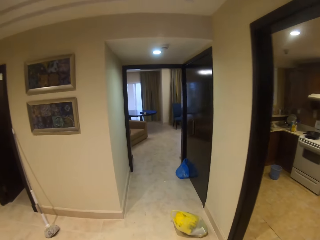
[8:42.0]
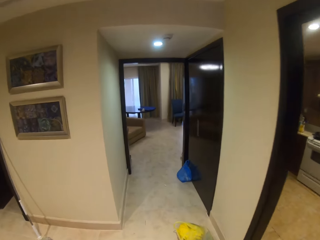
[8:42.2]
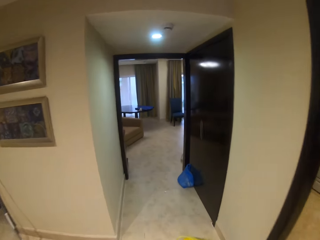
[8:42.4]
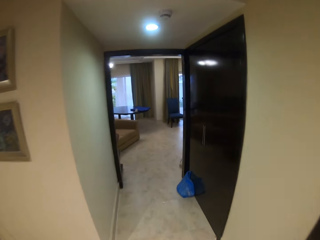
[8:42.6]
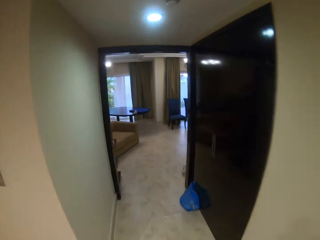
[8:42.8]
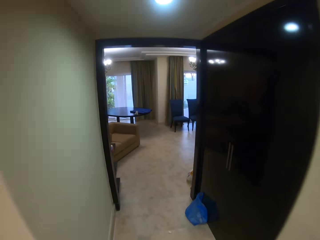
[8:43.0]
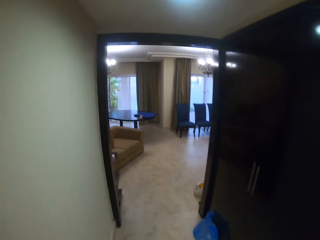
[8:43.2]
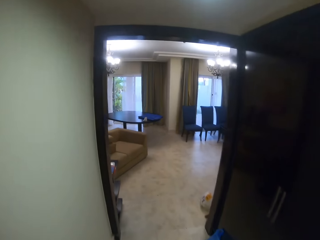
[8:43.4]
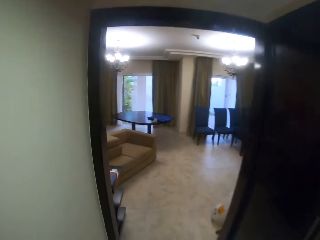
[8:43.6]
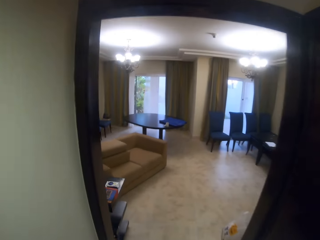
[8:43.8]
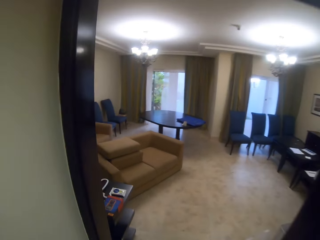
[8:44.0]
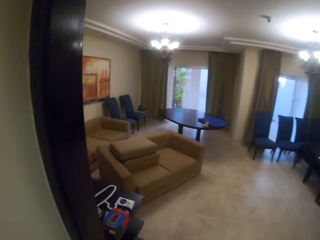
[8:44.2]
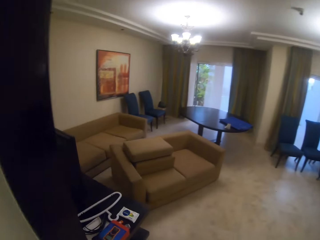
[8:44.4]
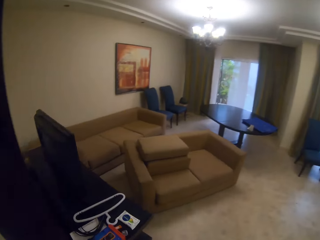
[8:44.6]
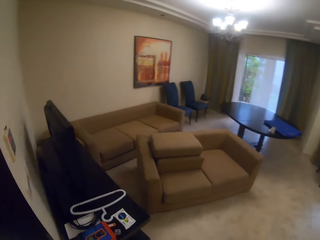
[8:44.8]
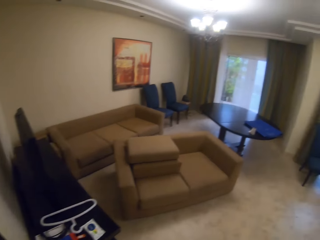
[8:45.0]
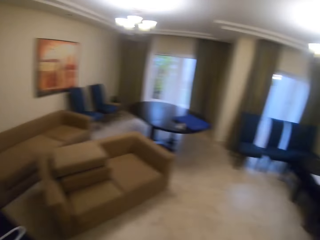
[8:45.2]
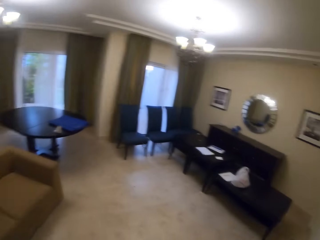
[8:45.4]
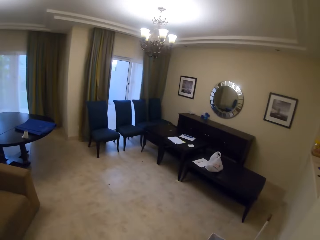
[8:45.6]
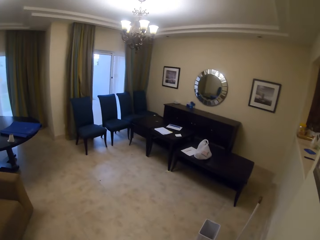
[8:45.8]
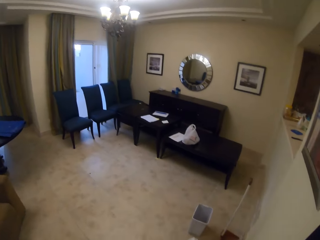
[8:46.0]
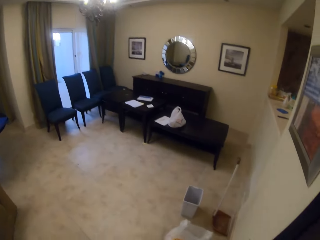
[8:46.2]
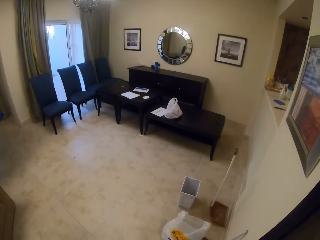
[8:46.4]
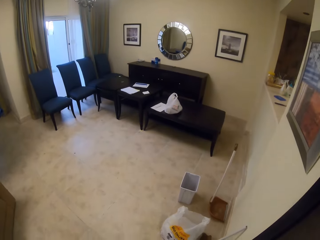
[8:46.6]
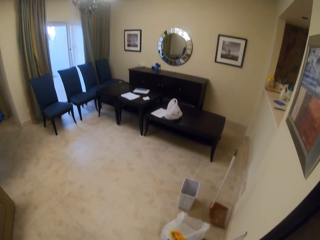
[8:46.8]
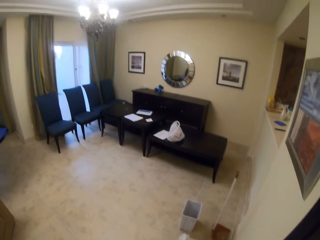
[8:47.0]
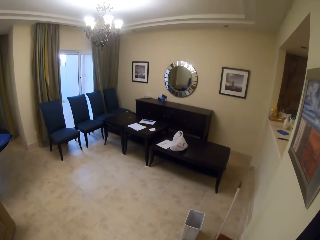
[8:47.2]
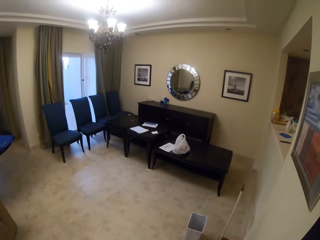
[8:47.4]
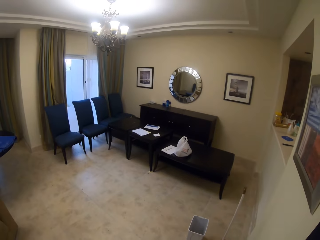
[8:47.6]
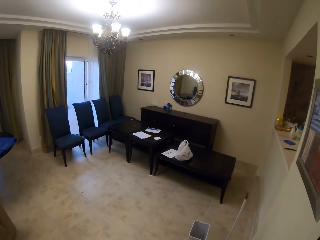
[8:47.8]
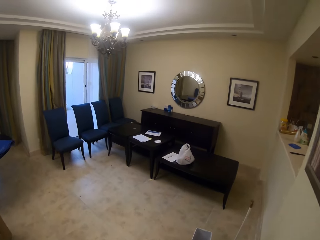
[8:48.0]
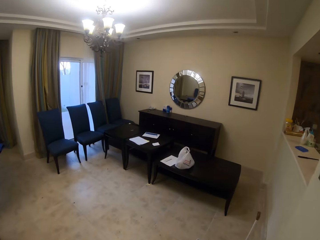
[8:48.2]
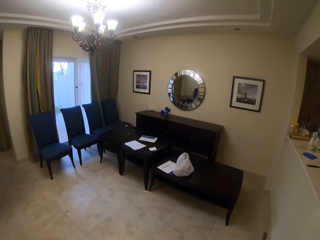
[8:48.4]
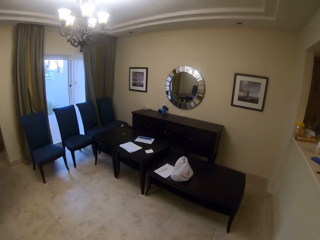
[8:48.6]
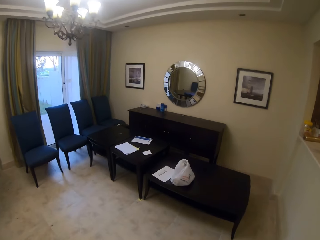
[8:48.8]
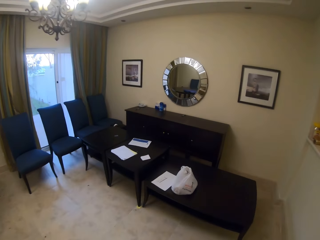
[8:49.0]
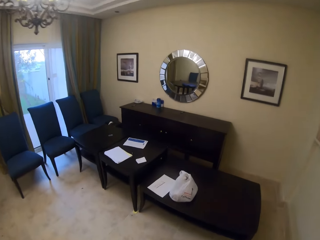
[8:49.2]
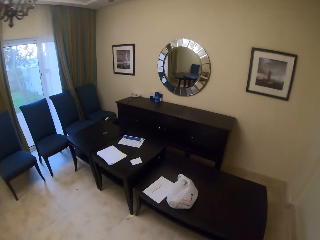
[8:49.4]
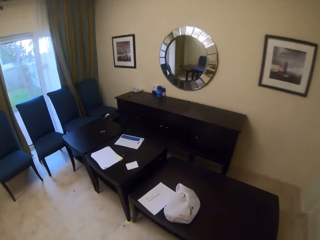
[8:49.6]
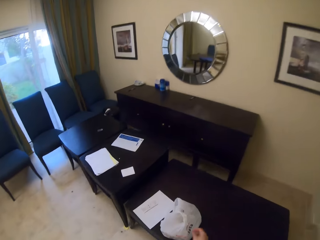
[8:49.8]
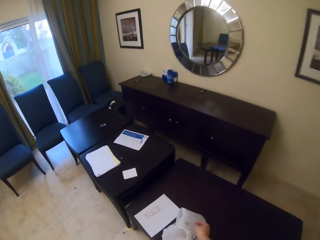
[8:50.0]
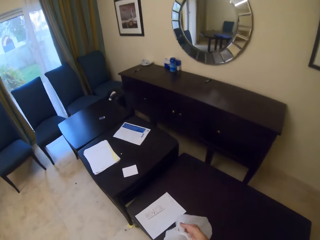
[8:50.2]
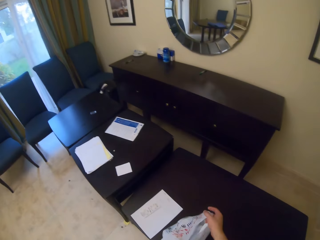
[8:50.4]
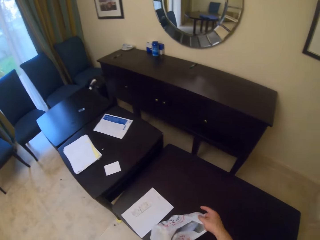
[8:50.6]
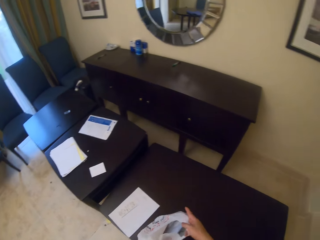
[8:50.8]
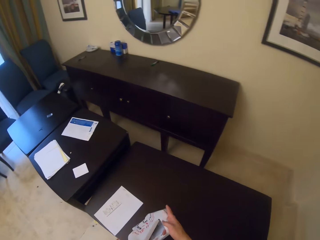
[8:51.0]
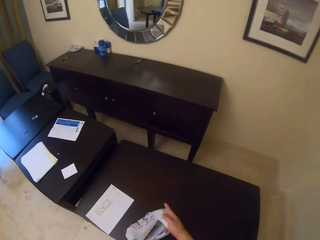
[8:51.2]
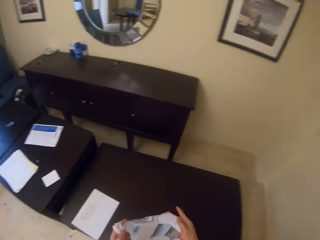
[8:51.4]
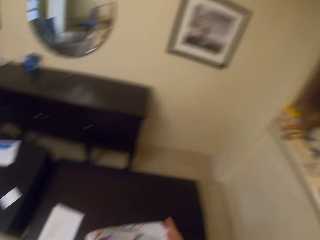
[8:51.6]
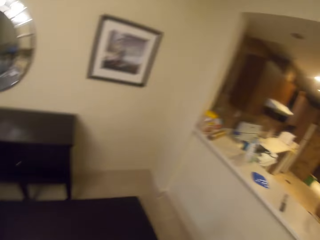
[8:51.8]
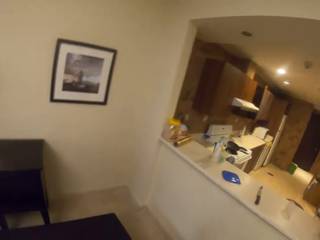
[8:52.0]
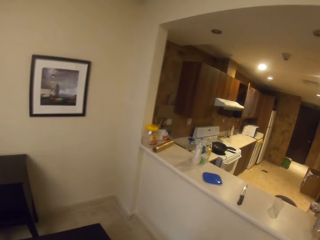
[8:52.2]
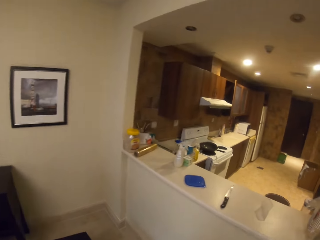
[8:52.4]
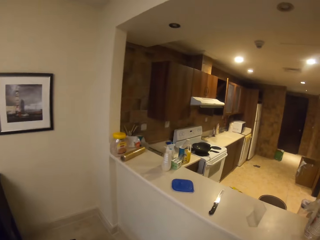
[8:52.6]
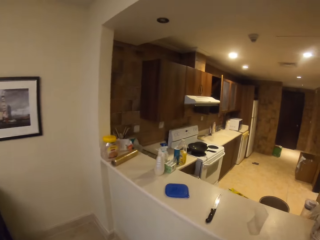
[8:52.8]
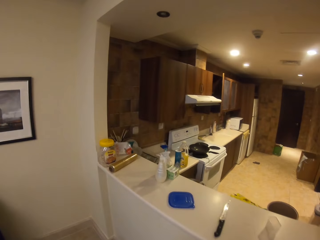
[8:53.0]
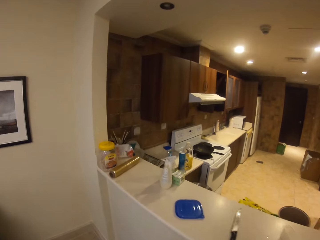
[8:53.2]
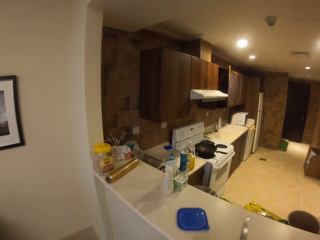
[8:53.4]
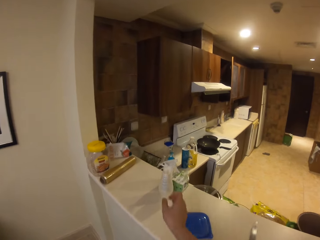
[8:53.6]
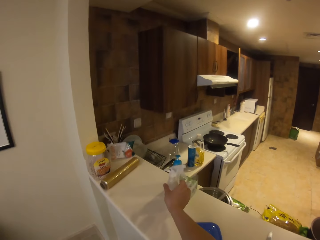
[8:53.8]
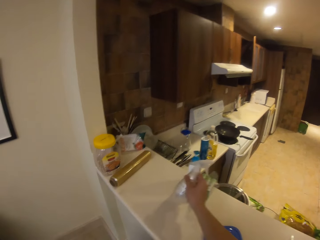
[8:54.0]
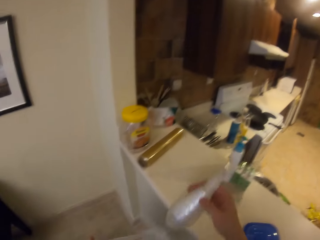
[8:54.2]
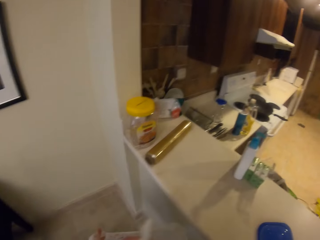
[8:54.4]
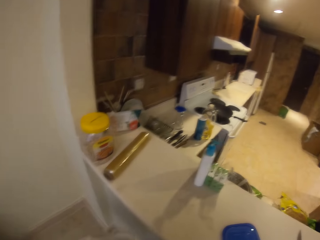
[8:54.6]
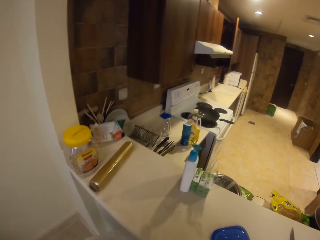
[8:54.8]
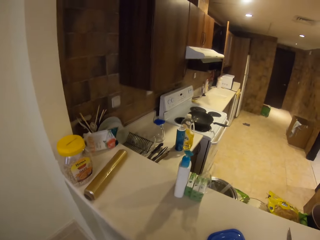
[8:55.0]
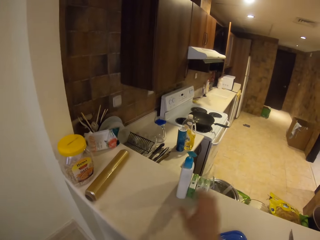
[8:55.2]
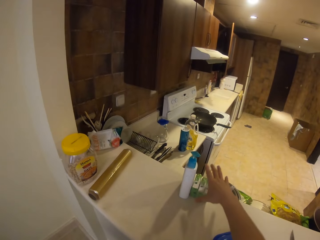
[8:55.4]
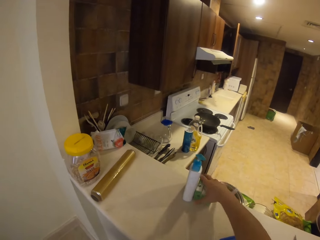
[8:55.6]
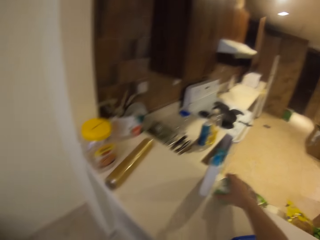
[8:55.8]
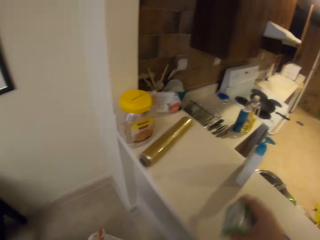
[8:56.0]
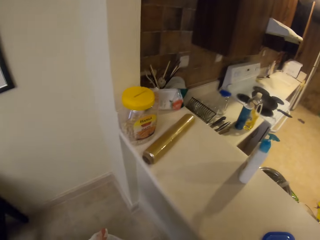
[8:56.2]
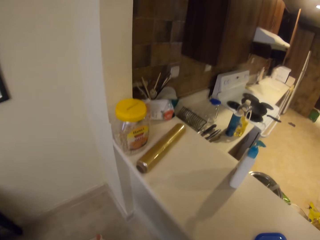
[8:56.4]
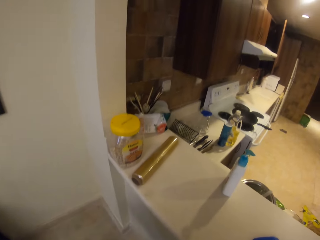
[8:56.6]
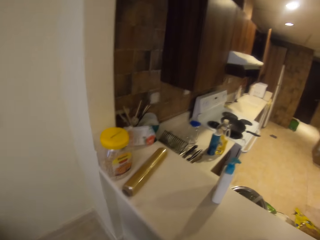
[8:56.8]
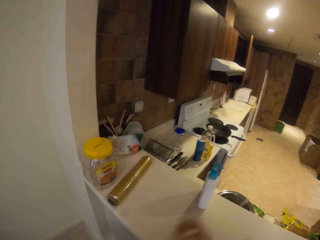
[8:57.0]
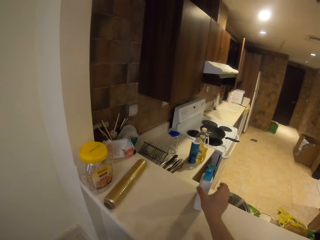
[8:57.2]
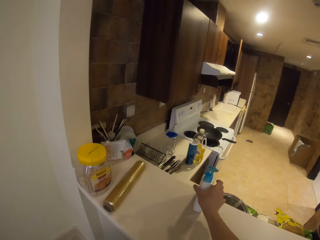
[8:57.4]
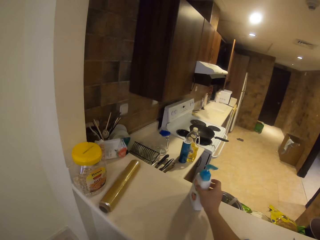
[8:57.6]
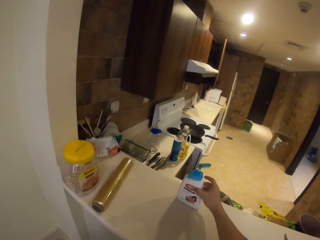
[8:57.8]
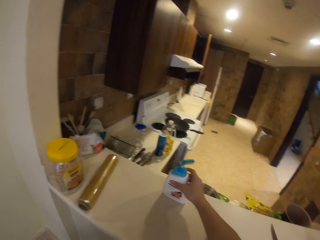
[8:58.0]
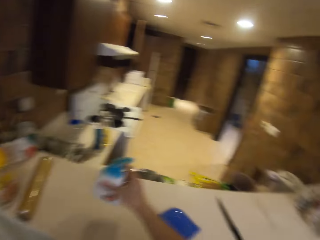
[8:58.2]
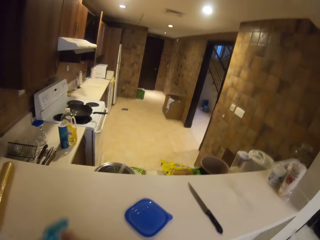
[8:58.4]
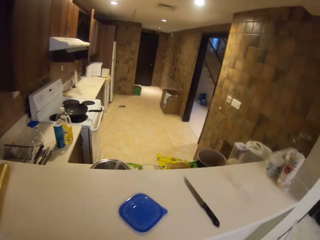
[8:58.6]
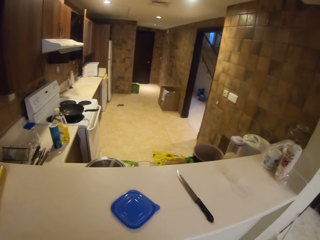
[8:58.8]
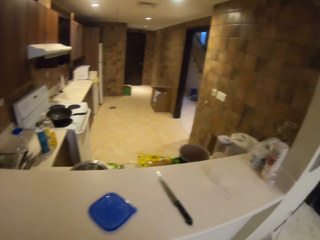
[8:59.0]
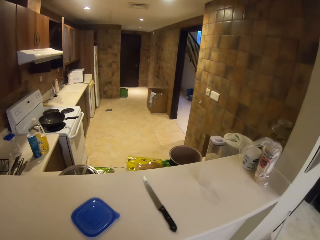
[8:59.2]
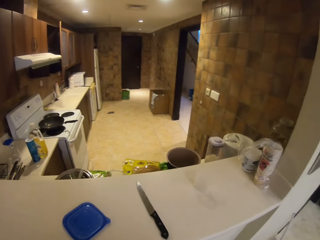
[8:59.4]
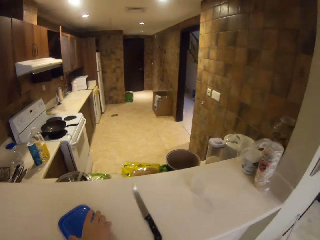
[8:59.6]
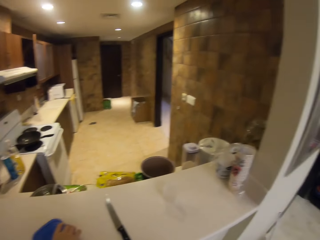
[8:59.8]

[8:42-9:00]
The camera wearer checks around the sitting room. They walk. They pick the nylon paper bag on the table. They walk and look around. They pick a spray bottle on the kitchen counter. They pick the soap box on the counter. They pick the spray bottle on the counter.

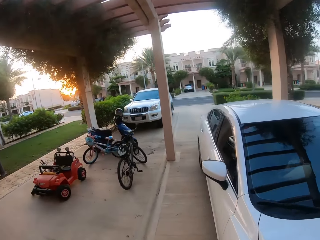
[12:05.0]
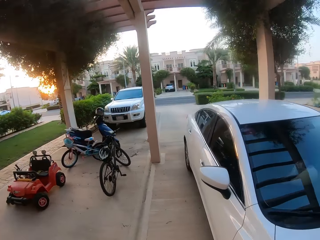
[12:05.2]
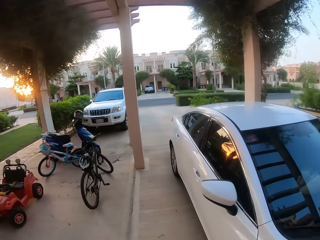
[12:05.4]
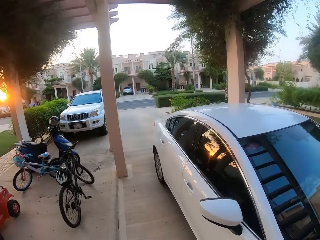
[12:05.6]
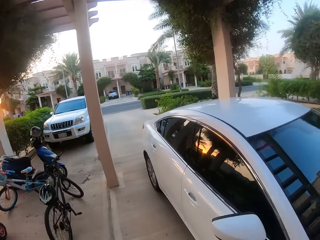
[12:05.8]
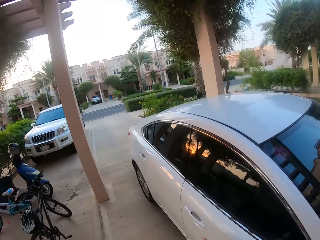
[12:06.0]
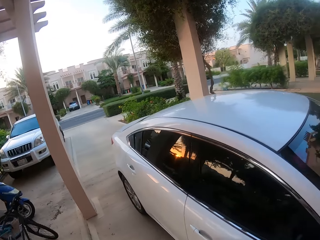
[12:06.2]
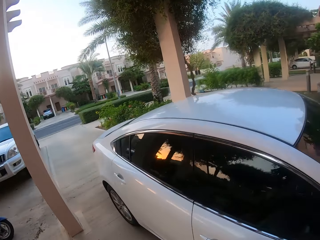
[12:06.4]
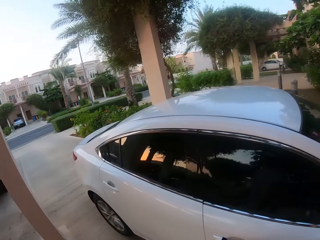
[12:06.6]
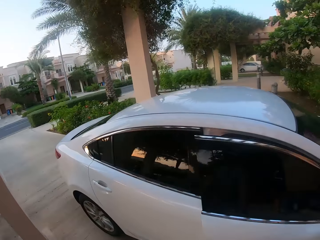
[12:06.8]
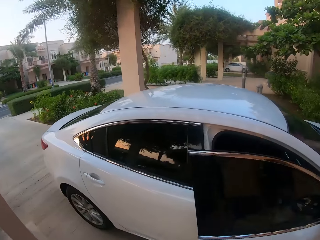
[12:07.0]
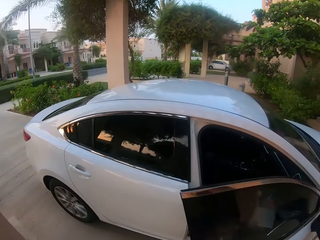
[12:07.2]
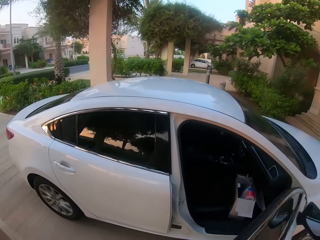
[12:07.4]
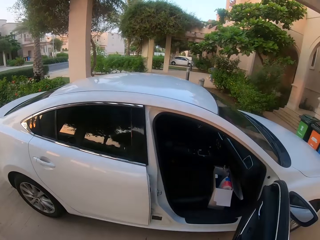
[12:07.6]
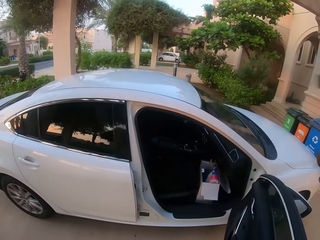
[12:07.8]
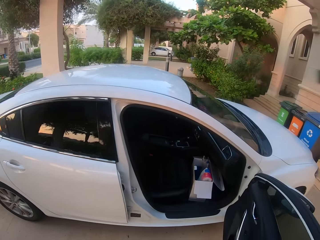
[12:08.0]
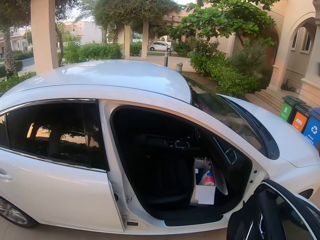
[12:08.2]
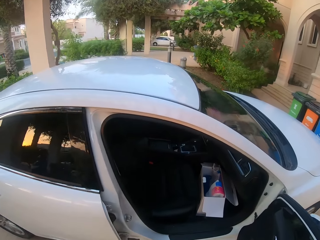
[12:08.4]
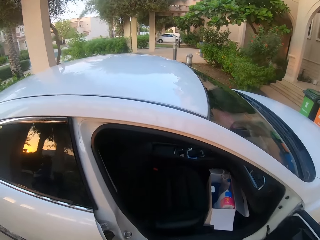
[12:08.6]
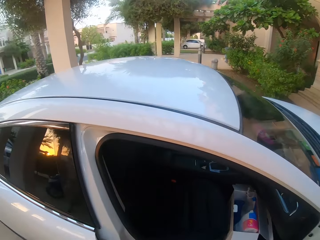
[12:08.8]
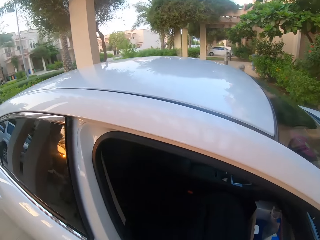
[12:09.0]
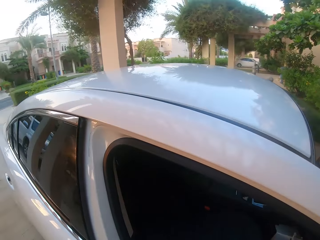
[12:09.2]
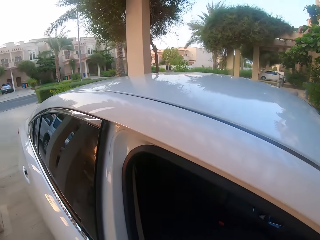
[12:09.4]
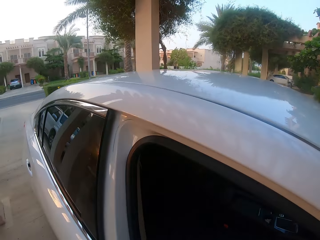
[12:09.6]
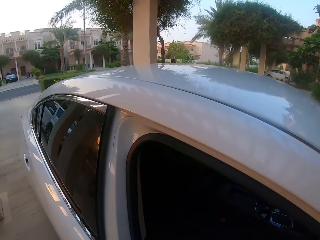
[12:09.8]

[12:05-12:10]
The camera wearer opens the front car door.
